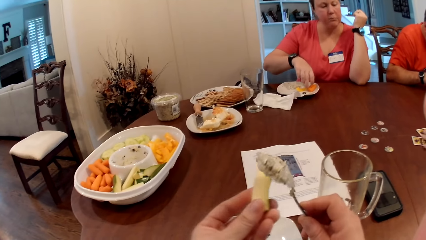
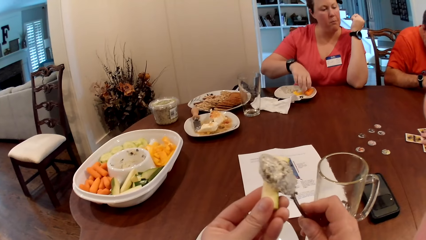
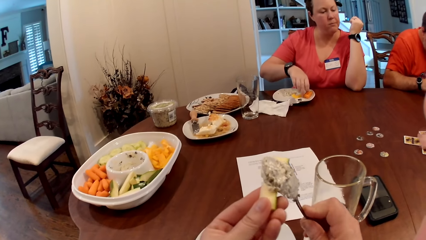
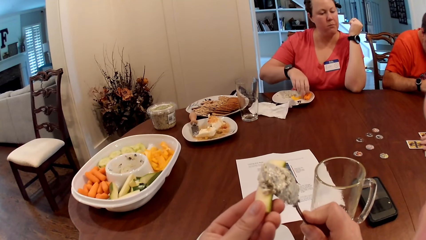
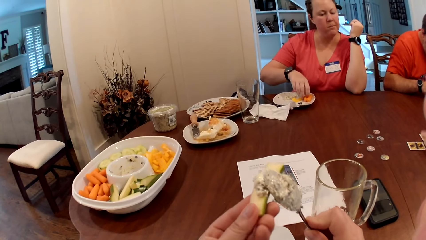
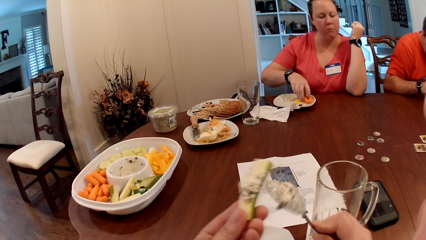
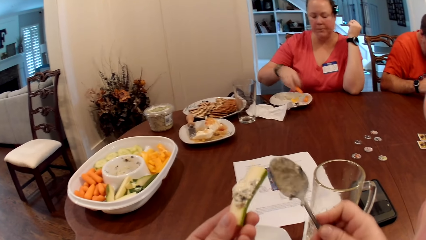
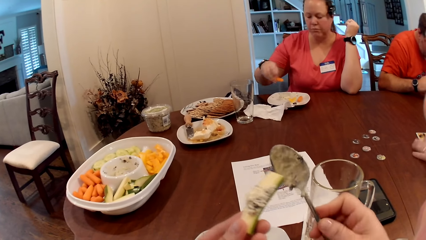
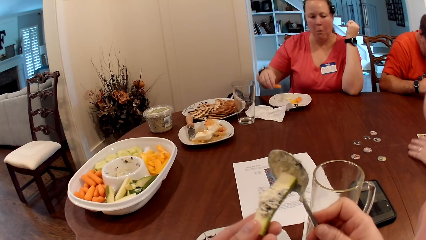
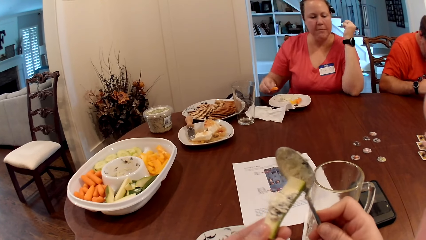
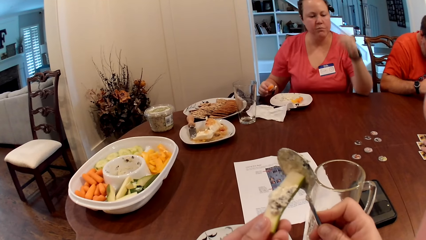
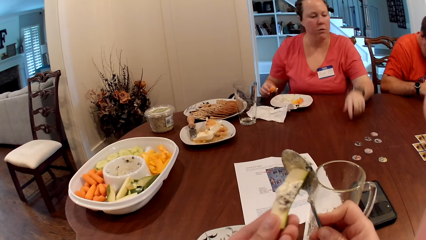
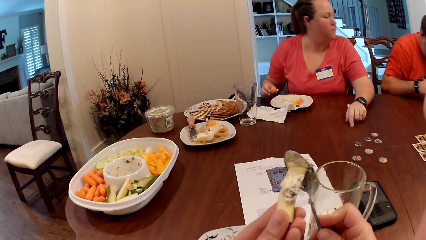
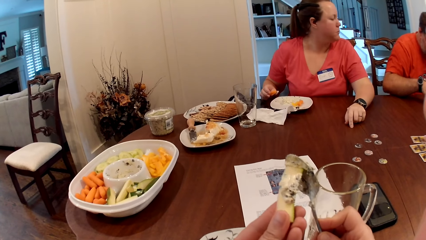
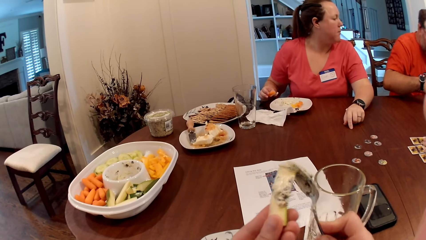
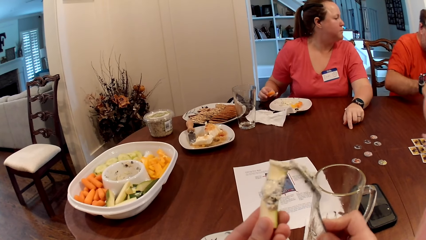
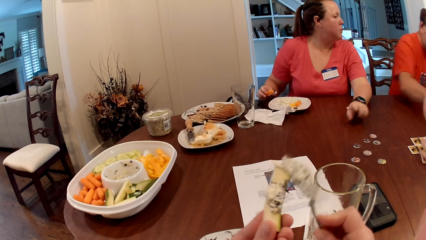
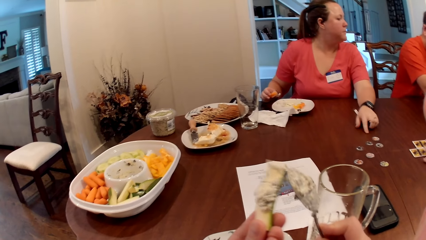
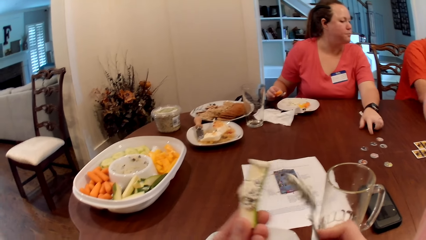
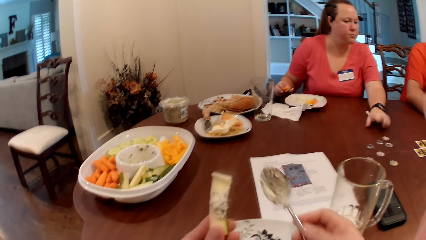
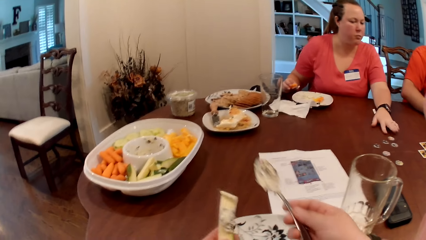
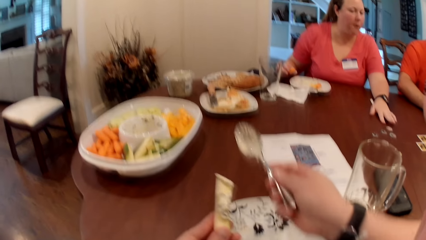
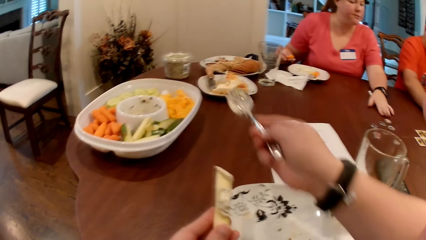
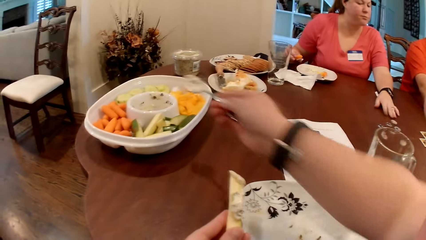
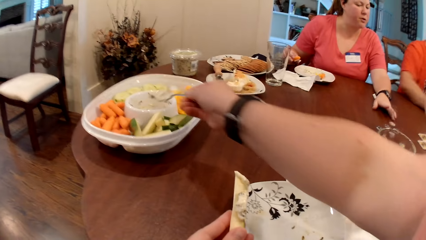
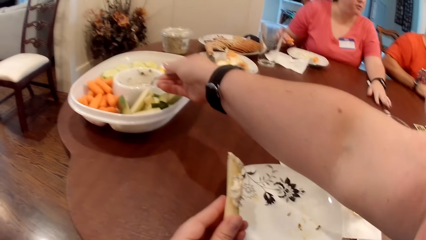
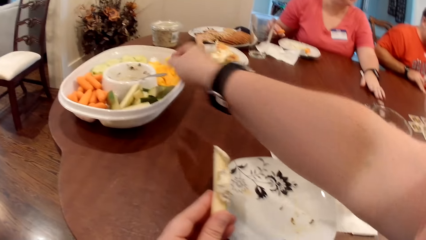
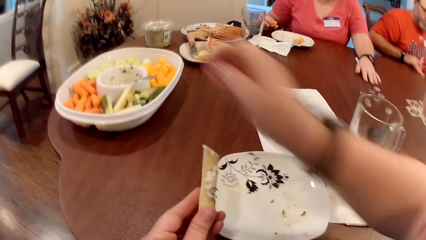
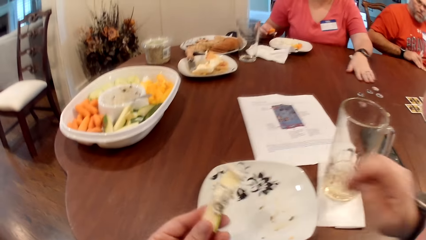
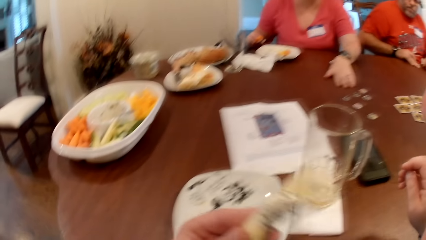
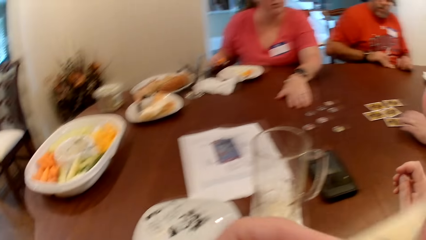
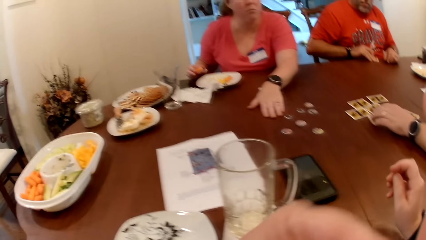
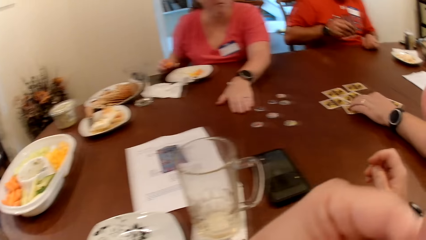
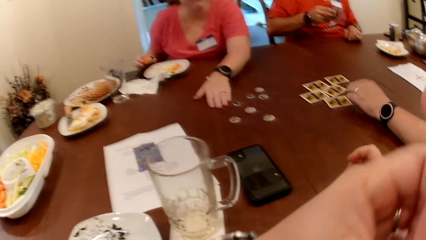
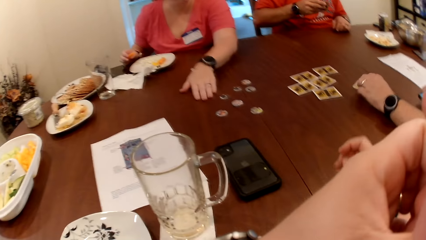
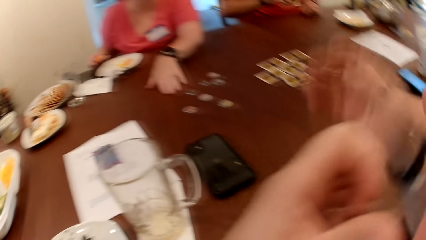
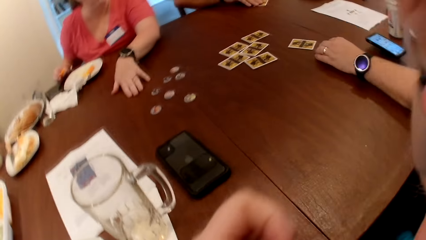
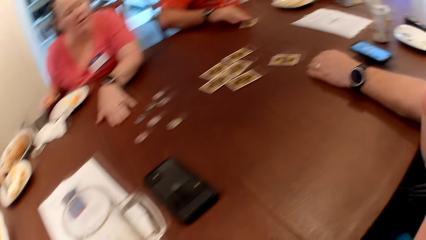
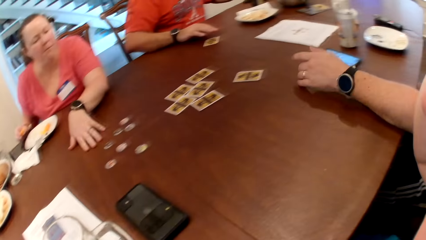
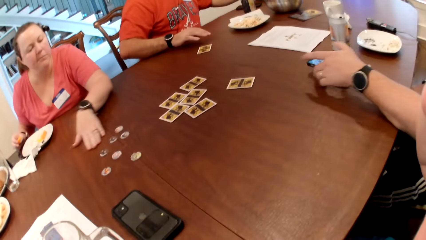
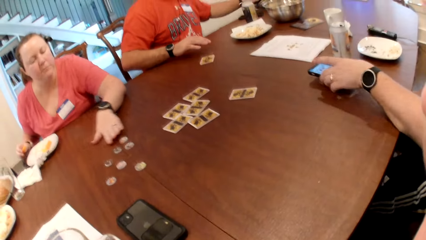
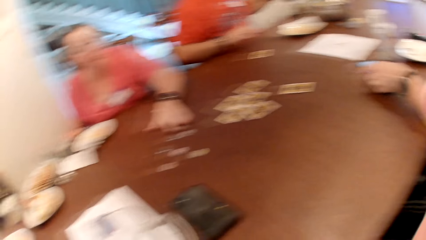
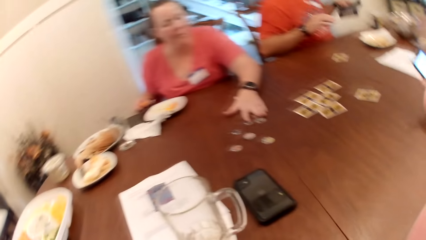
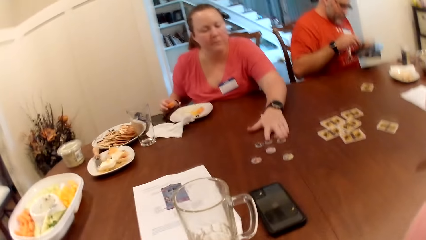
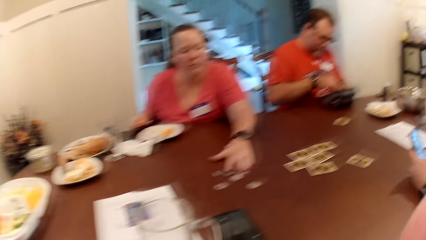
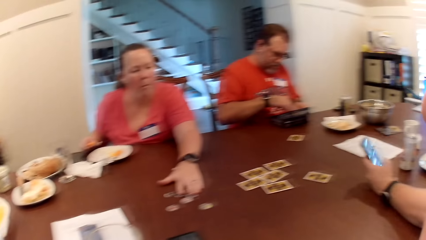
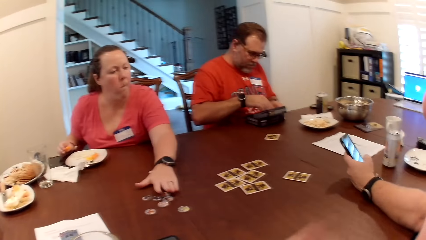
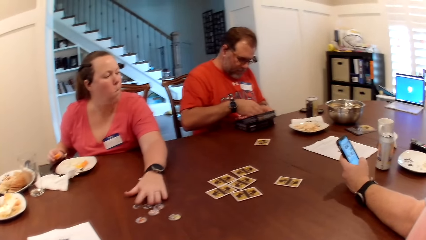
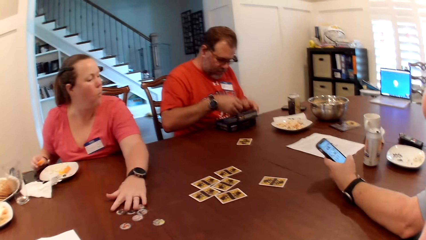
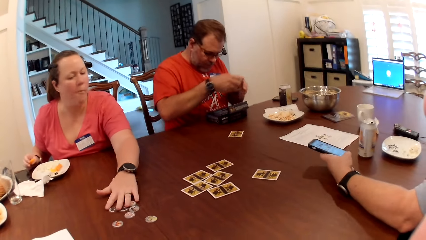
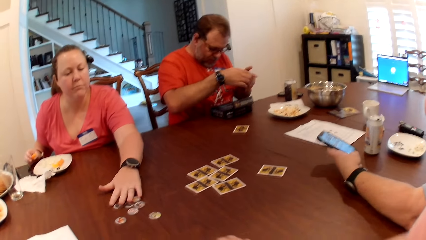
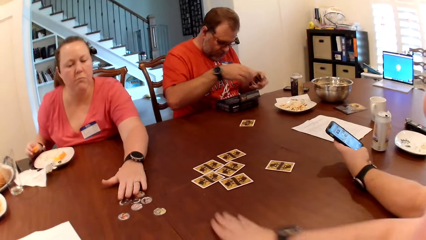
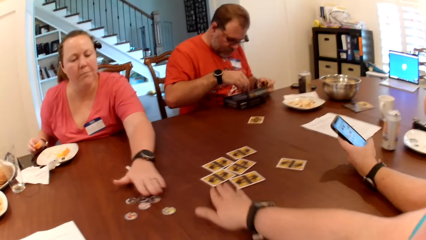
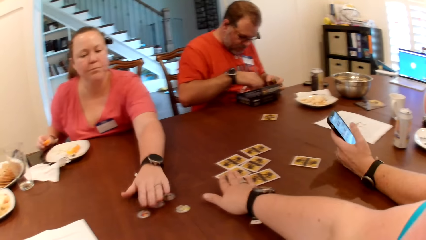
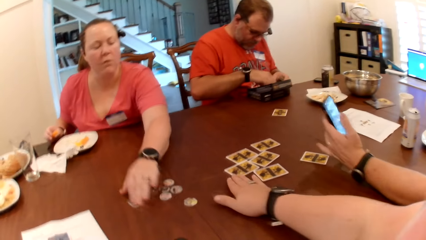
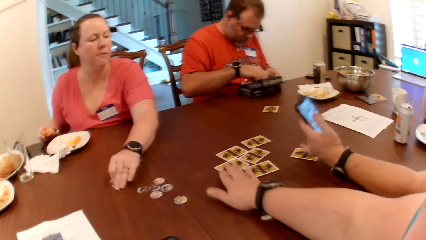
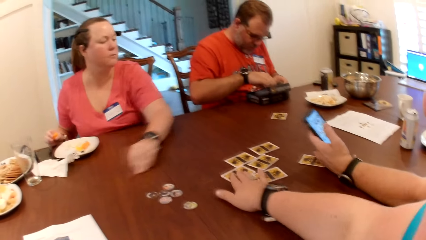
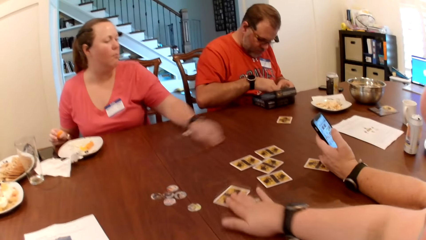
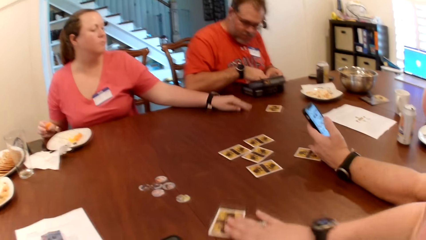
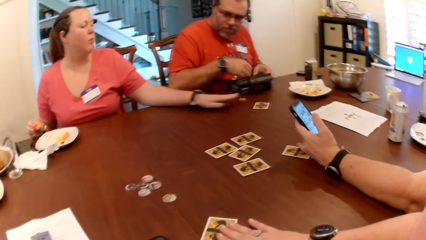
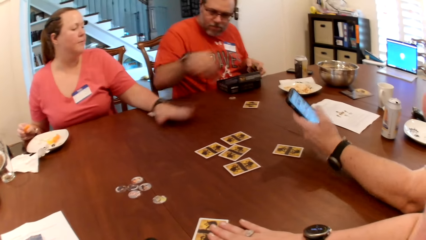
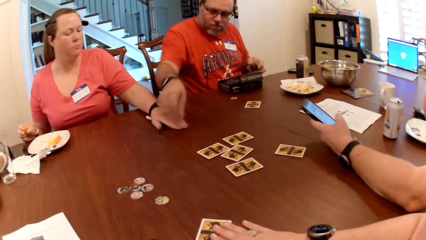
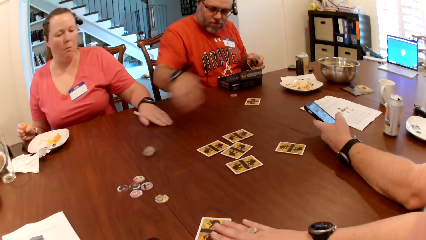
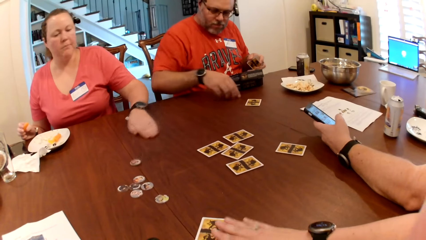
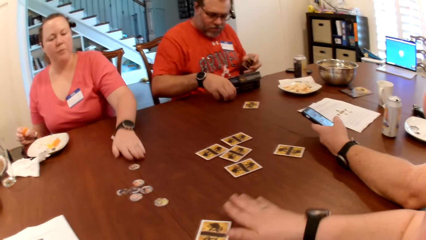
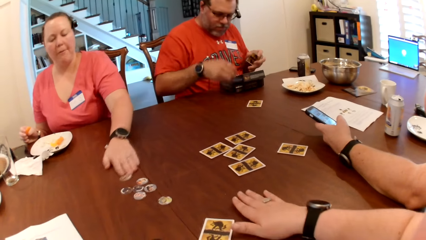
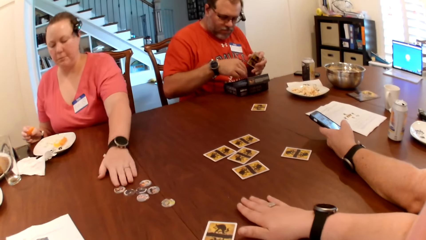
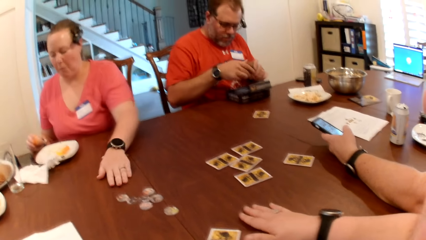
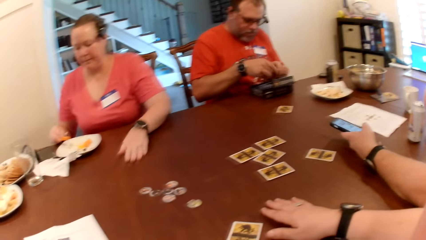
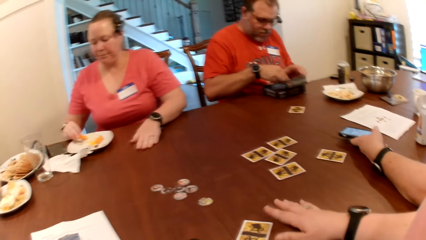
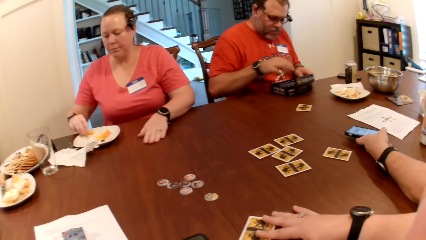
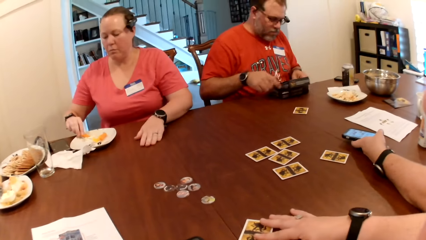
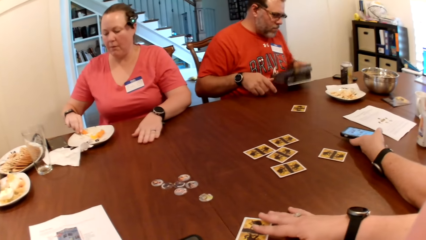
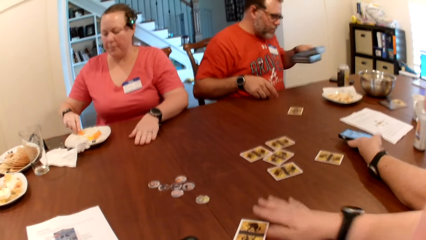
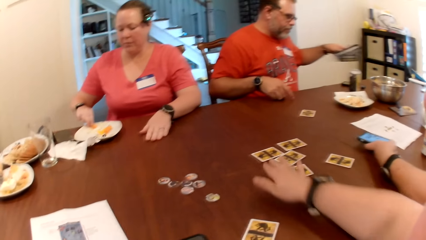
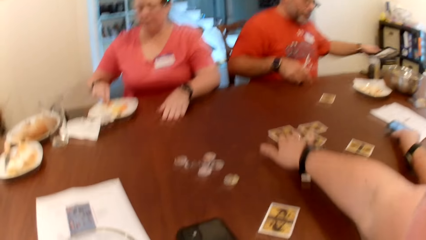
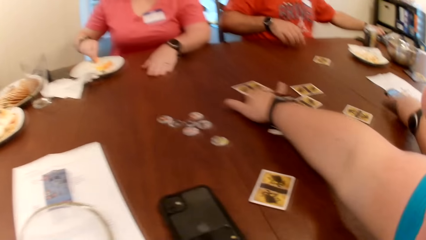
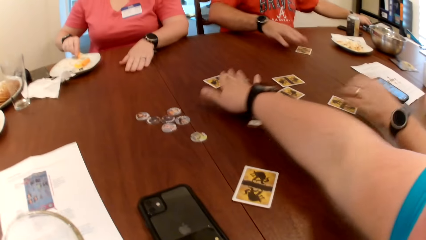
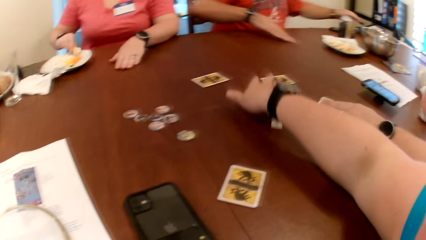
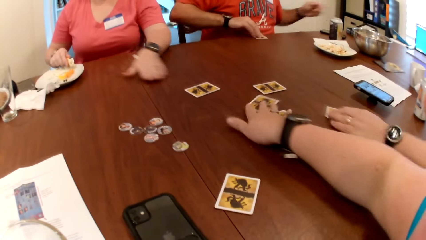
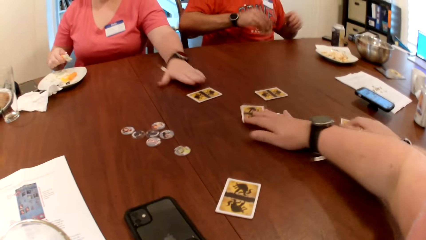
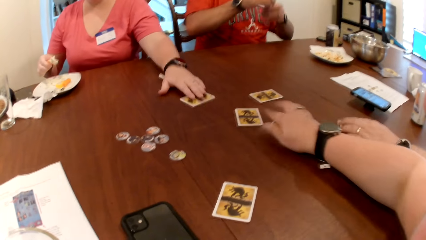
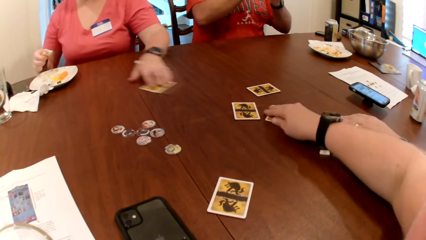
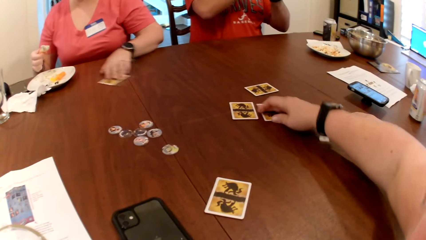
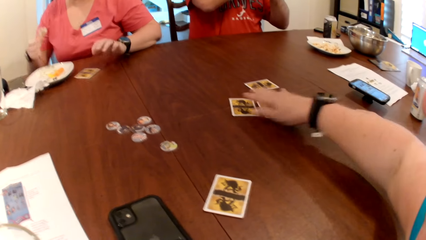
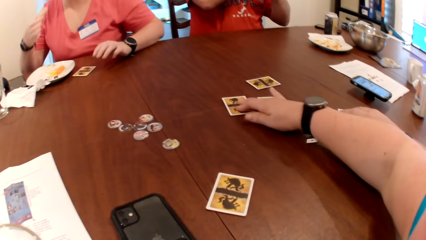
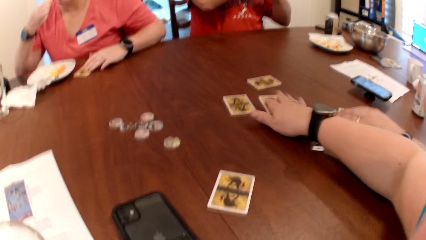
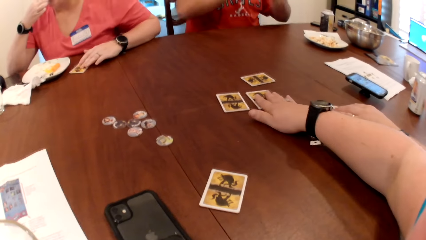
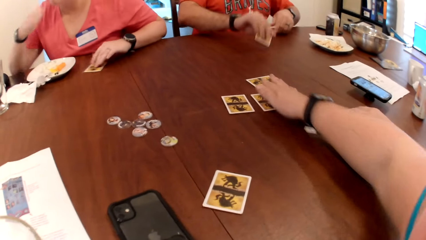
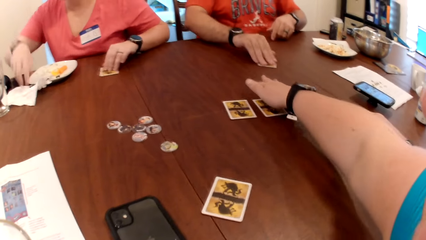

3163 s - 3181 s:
The camera wearer applies mayonnaise on the piece of cucumber in her left hand from the spoon in her right hand. A woman picks a piece of carrot from the plate with her right hand. The woman places her left hand on the table. The camera wearer drops the spoon in the bowl with her right hand. She eats the piece of cucumber in her left hand. A man picks the card from the table with his right hand. Another man touches the card on the table with his left hand. The camera wearer adjusts the camera on her head with her right hand. The first man drops the card on the table with his right hand. The second man picks the phone from the table with his left hand. The camera wearer looks at the table. The woman moves some coins on the table with her left hand. The first man drops the box on the table with his left hand. The second man operates the phone with his left hand. A third man picks some cards from the box with his right hand and places the cards in his left hand with his right hand. The woman moves a coin on the table with her left hand. The third man searches through the box on the table with his right hand. The second man places his left hand on the card. The camera wearer moves the cards on the table with her right hand. She plays the card game on top of the table. The first man drops a coin on the table with his right hand and picks the coin from the table with his right hand. The woman adjusts the coin on the table with her left hand. The first man drops the coin in the box with his right hand and drops the cards in the box with both hands. The woman takes mayonnaise from the plate with the piece of carrot in her right hand. The camera wearer places her right hand on the card on the table. The second man interacts with the woman, the first man and the camera wearer. The first man drops the box on the table with his left hand. The camera wearer adjusts the cards on the table with her right hand. The second man picks the card from the table with his right hand. The woman moves the card on the table with her left hand. The woman eats the piece of carrot in her right hand.
